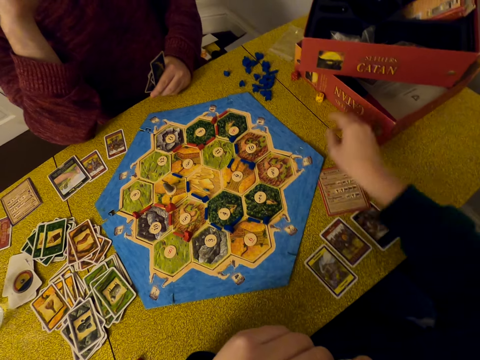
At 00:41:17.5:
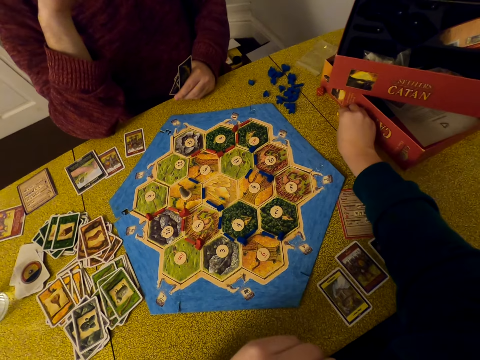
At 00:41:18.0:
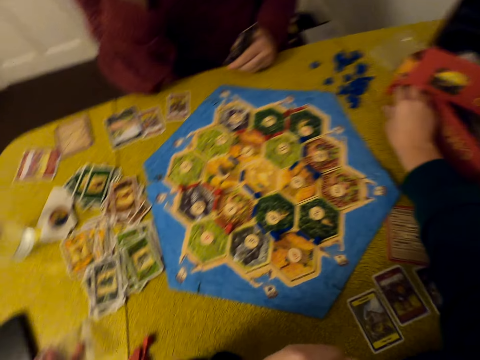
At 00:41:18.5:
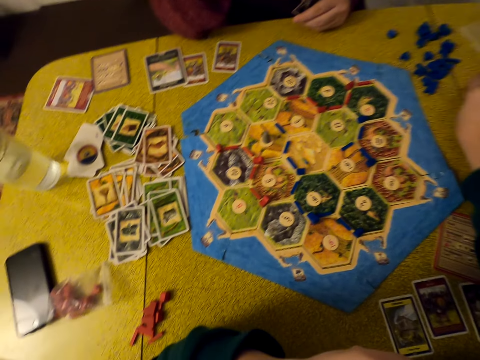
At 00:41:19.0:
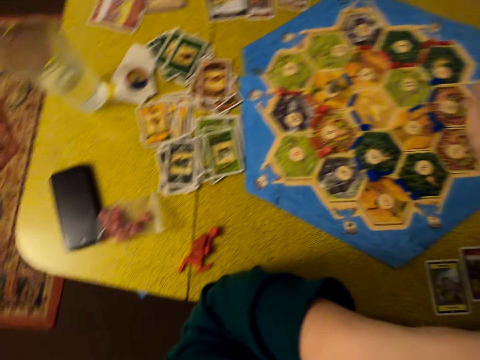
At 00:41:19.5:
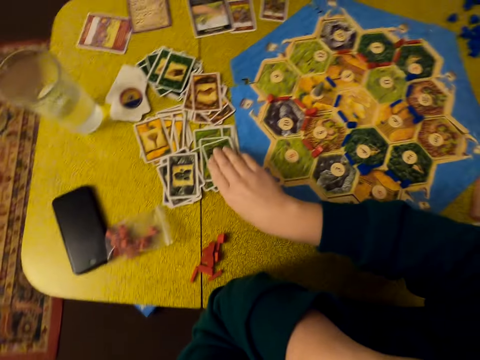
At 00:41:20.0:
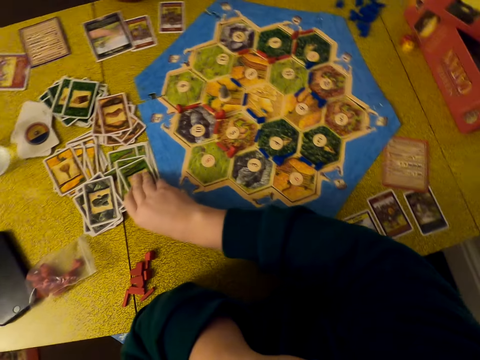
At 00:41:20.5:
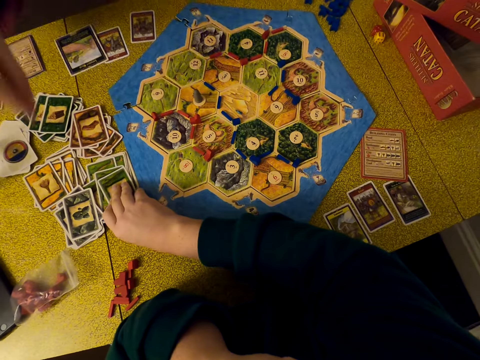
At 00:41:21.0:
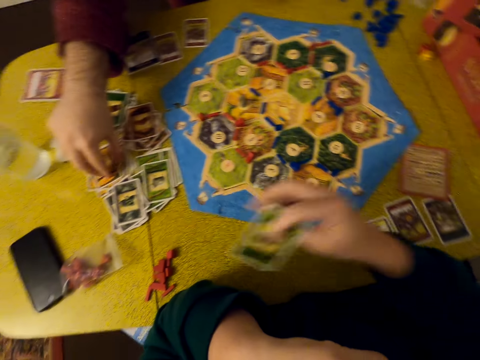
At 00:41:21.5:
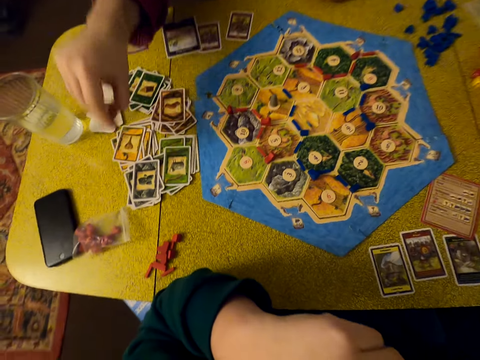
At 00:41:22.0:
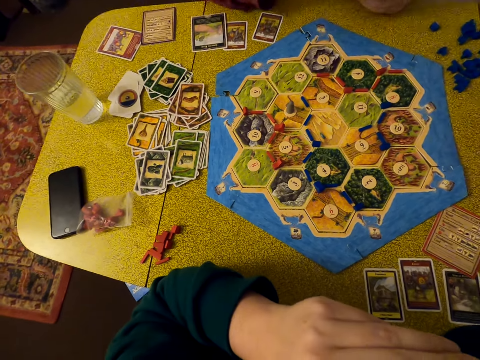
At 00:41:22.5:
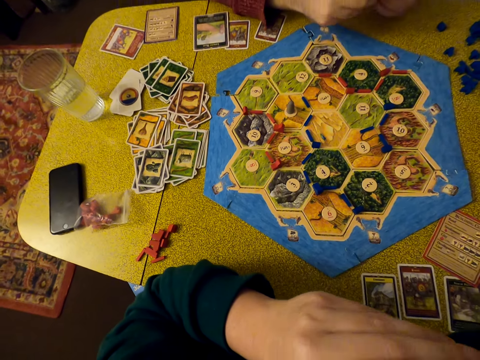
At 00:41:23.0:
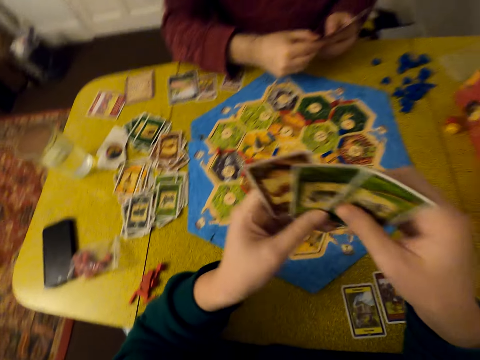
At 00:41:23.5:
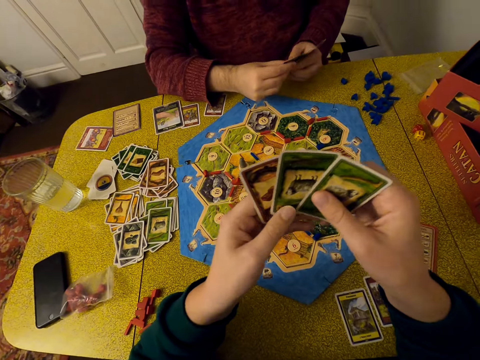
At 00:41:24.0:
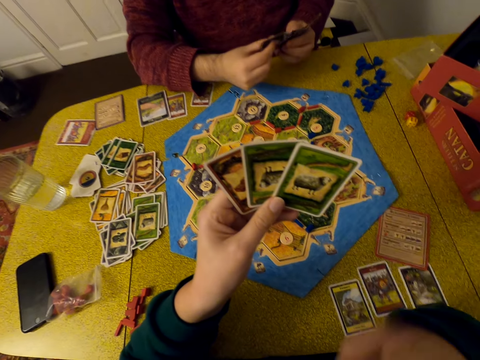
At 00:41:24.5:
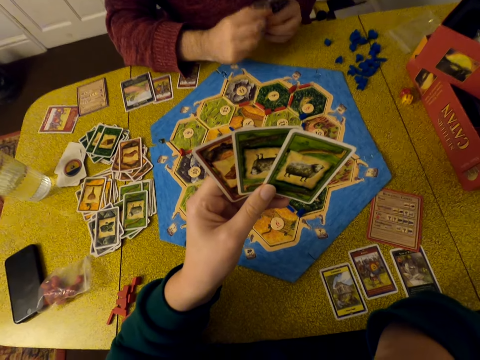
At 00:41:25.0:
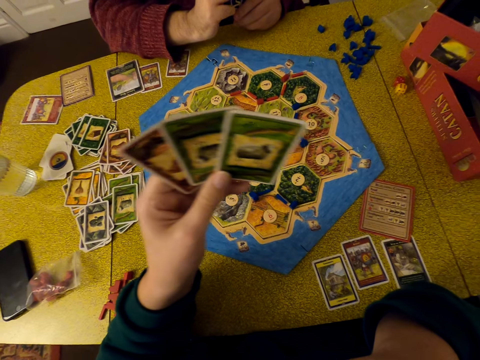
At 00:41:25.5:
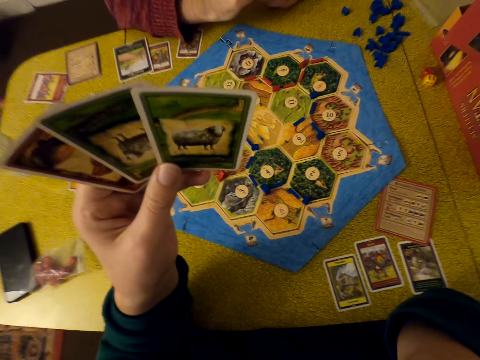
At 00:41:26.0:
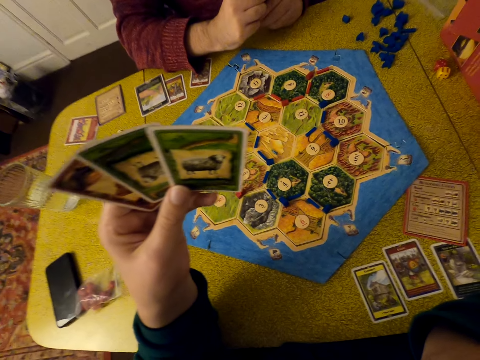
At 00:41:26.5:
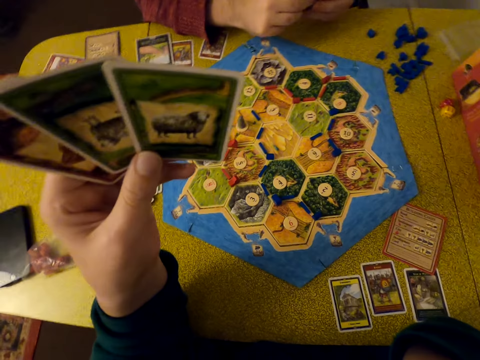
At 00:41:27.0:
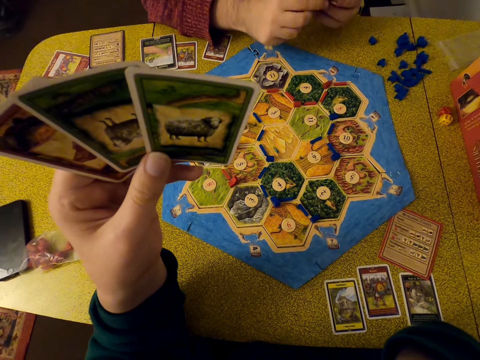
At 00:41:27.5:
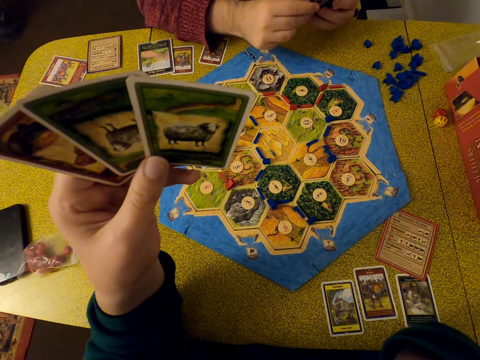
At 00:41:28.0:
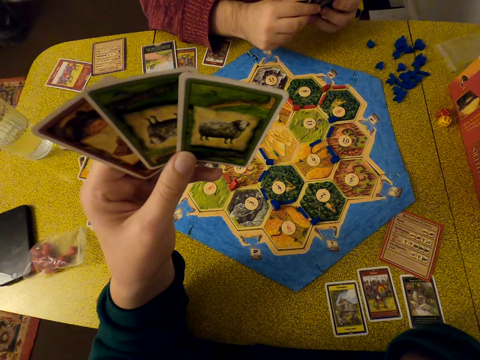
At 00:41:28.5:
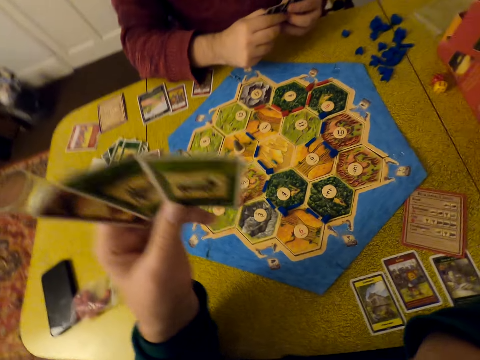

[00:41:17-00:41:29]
The camera wearer moves a dice on the table. She picks a card. A man picks cards. The camera wearer interacts with the man. She looks at her cards and moves her right hand to her face.

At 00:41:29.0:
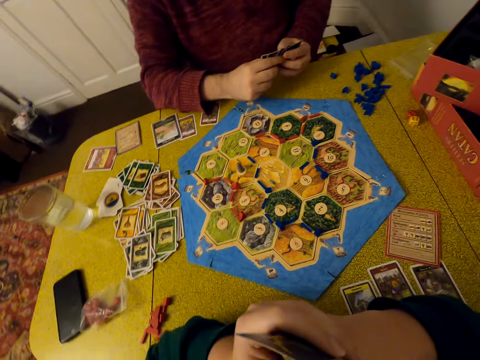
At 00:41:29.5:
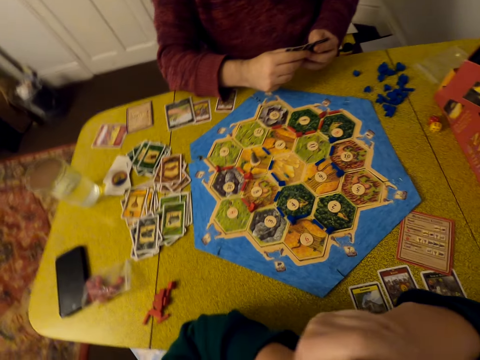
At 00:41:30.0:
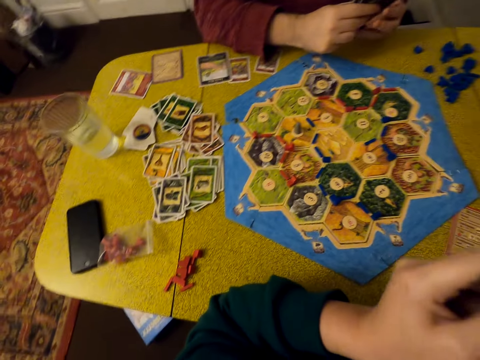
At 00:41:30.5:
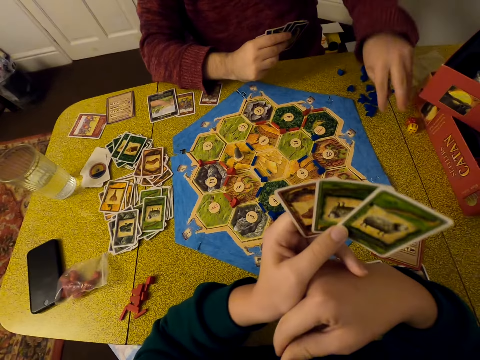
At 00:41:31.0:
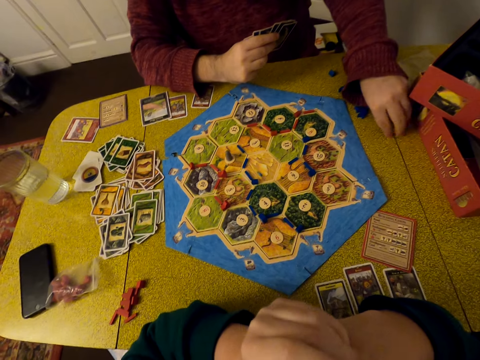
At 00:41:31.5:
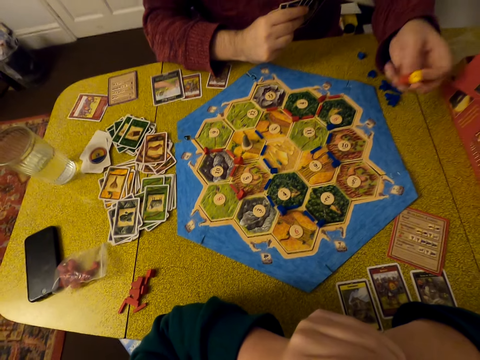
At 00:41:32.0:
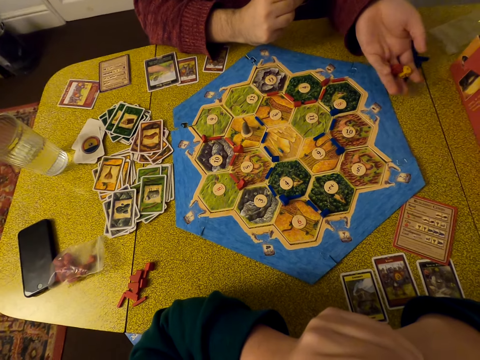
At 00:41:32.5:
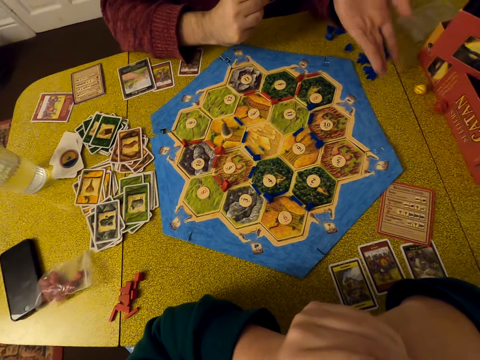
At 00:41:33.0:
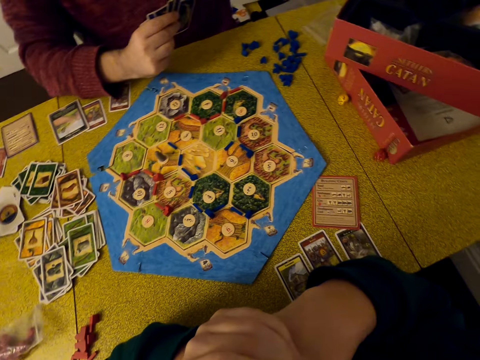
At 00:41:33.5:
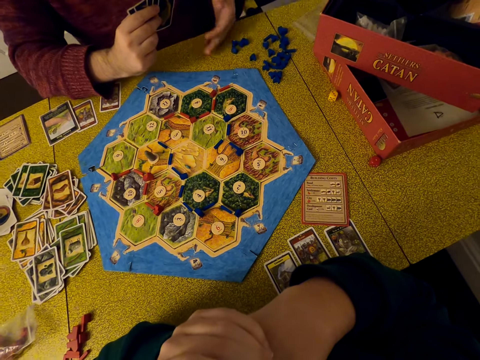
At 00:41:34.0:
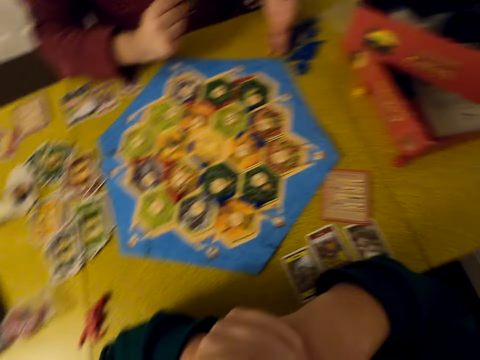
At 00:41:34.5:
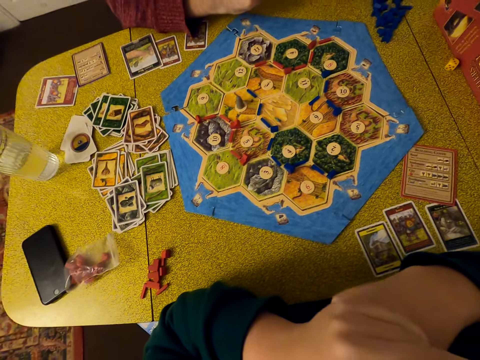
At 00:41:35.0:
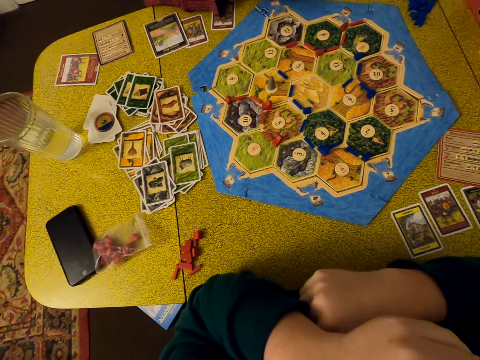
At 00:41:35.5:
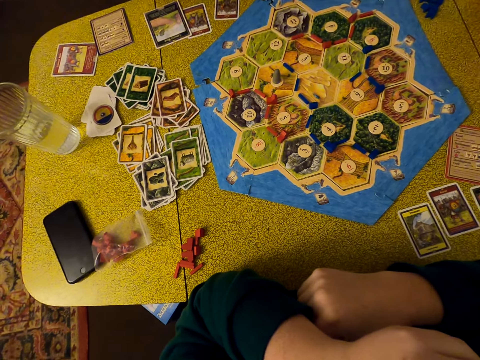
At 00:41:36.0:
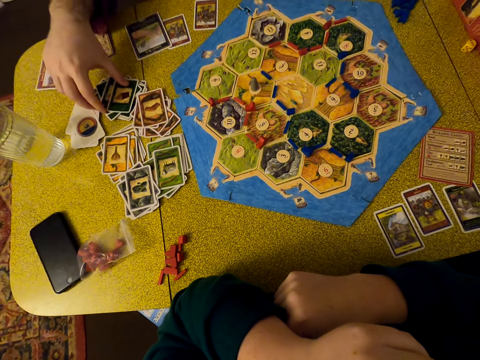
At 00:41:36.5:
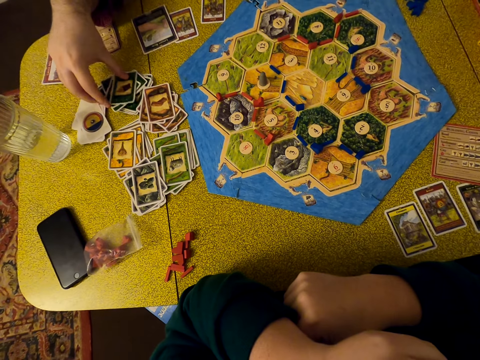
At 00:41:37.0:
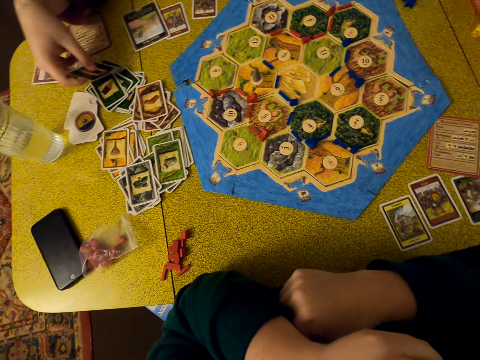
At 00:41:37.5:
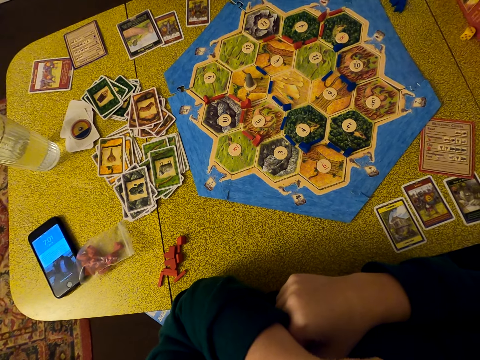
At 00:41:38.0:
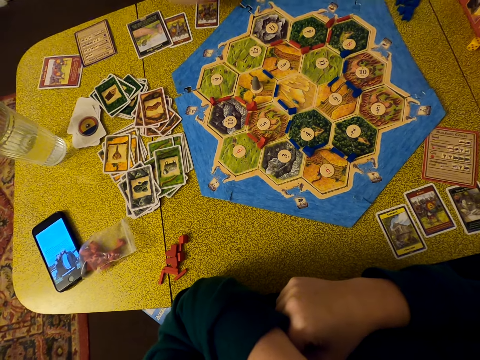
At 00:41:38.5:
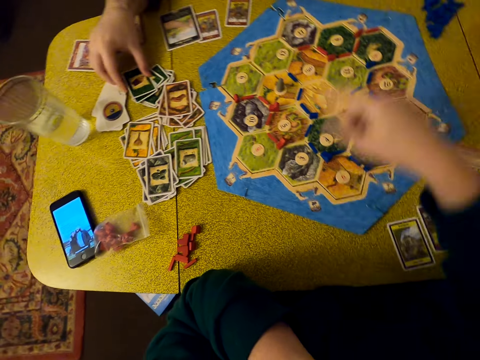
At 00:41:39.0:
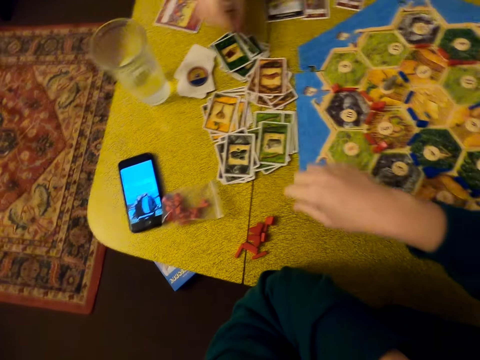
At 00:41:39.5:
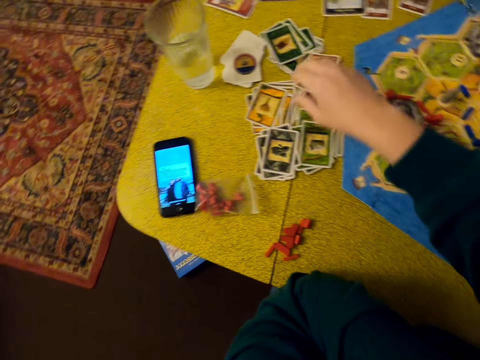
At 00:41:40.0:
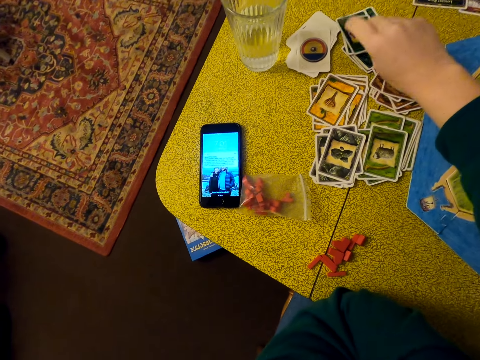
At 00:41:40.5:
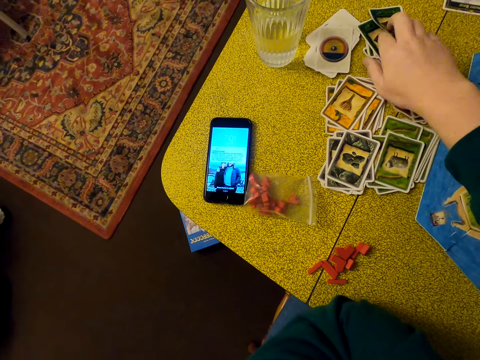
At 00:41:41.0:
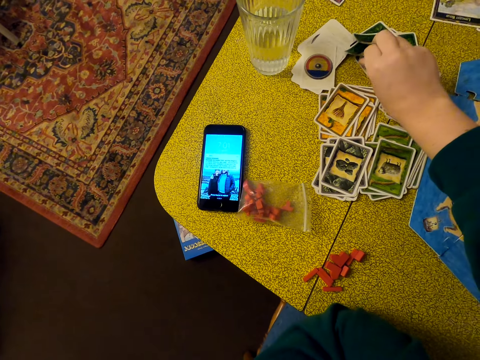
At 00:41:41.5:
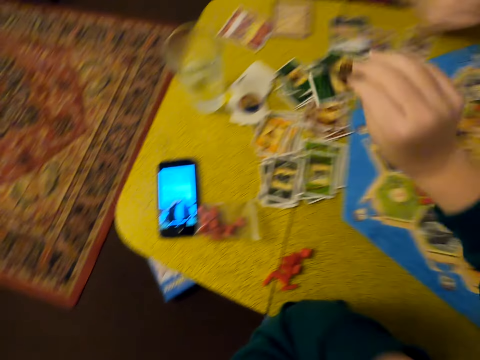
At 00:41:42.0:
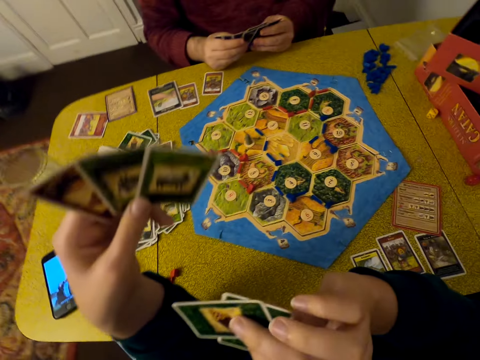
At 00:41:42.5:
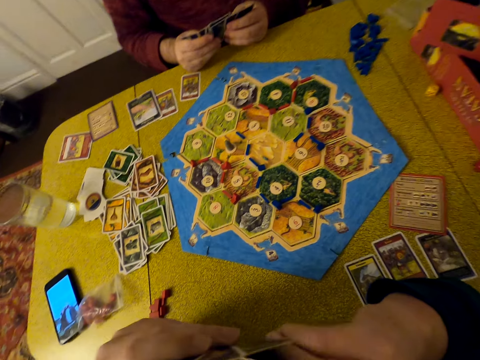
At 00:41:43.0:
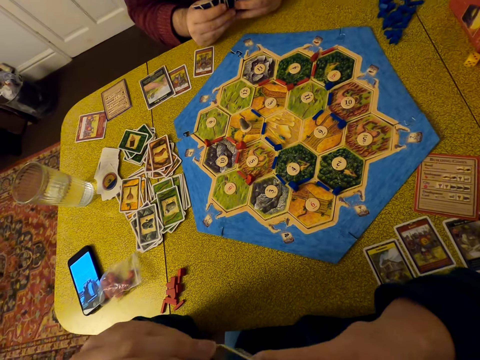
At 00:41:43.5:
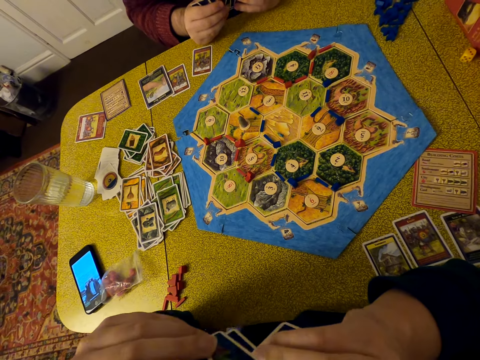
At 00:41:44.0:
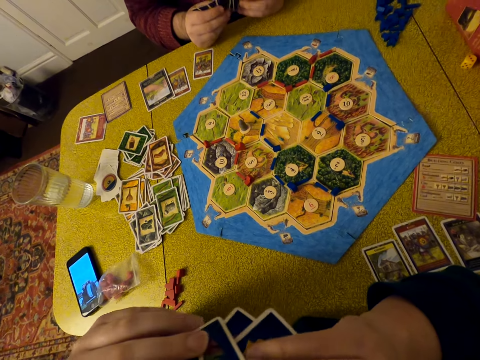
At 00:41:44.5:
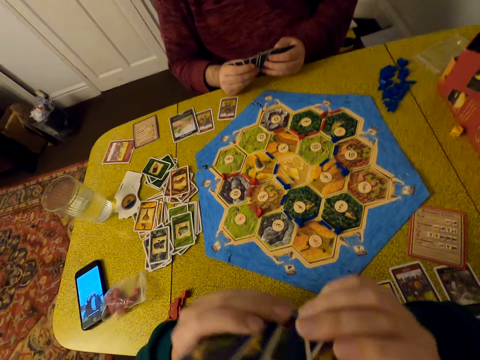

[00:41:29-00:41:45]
The camera wearer holds cards close to her chest. A man collects the dice. He drops the dice and moves pellets on the table. He takes cards and takes another card. The camera wearer collects the cards.
